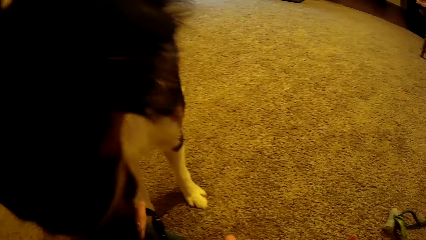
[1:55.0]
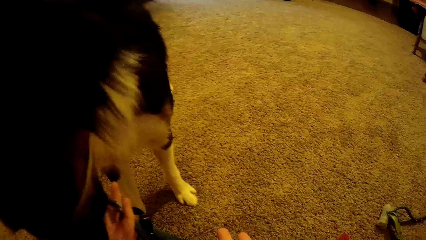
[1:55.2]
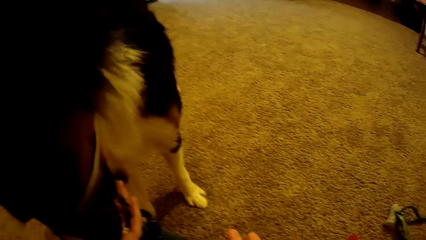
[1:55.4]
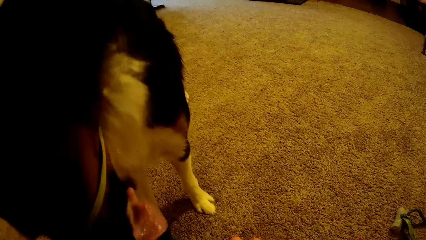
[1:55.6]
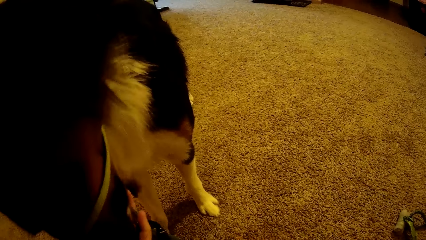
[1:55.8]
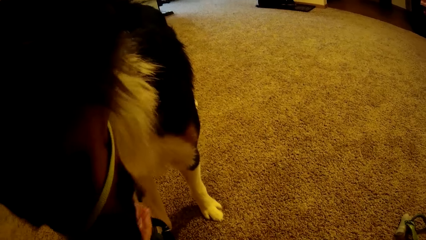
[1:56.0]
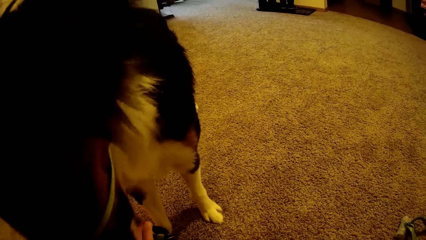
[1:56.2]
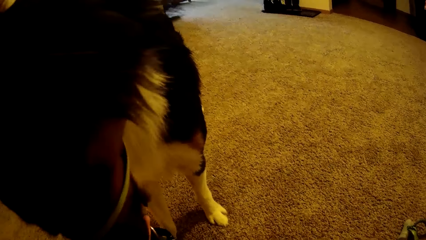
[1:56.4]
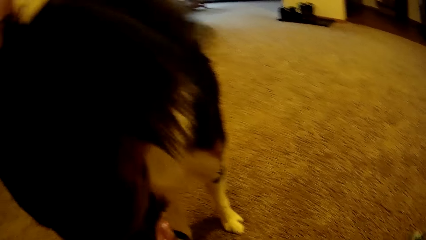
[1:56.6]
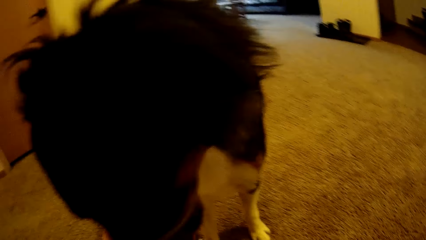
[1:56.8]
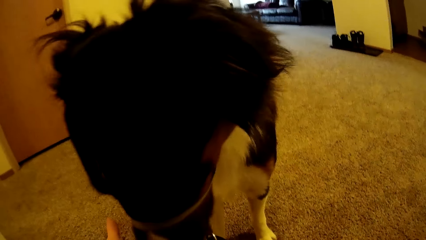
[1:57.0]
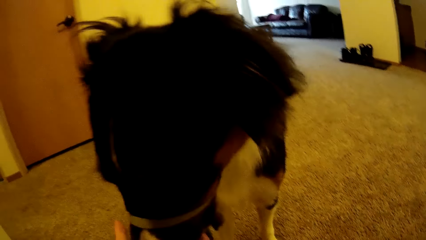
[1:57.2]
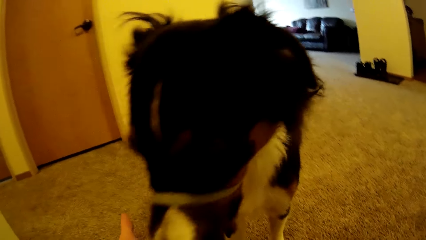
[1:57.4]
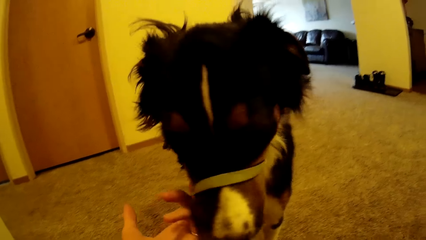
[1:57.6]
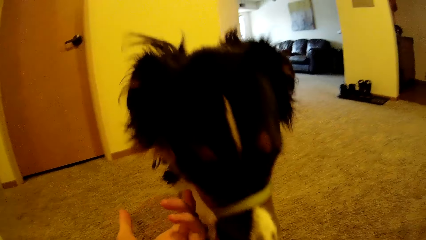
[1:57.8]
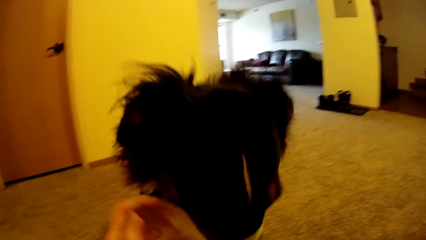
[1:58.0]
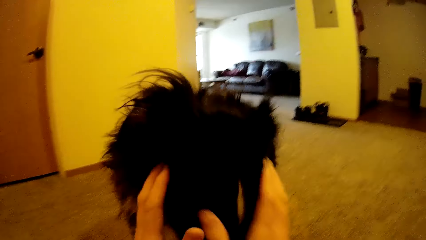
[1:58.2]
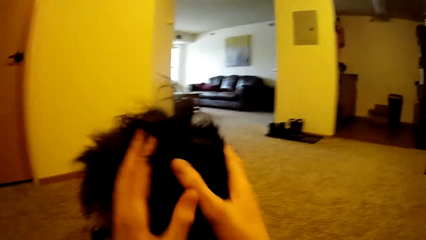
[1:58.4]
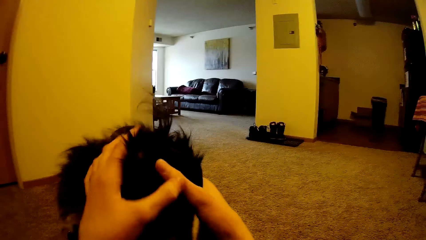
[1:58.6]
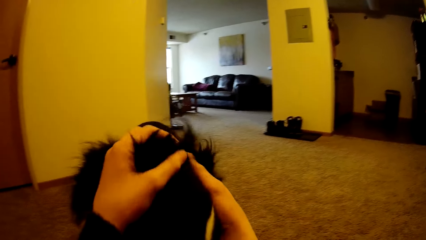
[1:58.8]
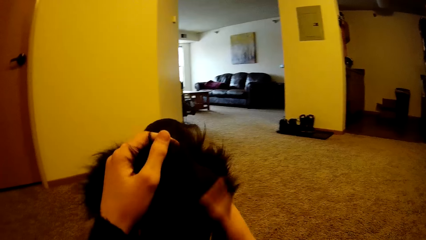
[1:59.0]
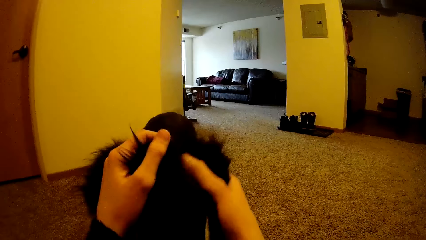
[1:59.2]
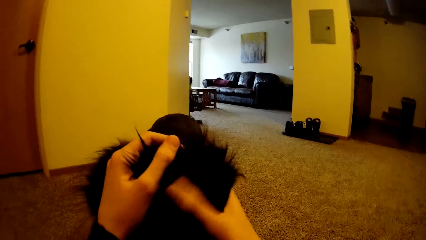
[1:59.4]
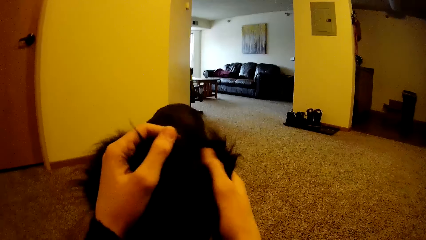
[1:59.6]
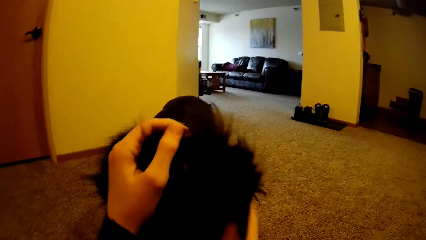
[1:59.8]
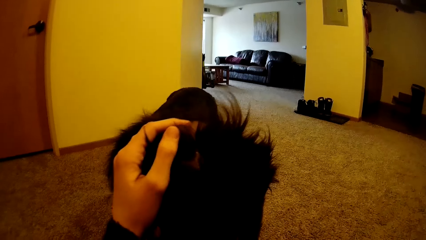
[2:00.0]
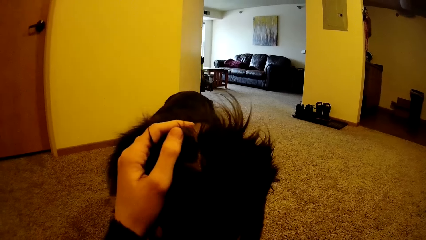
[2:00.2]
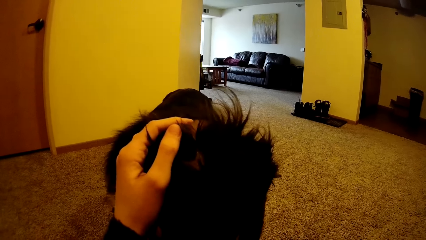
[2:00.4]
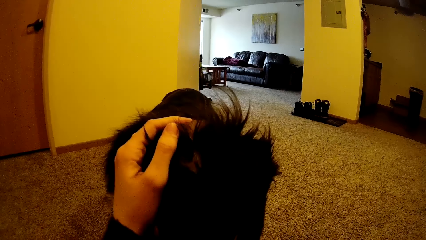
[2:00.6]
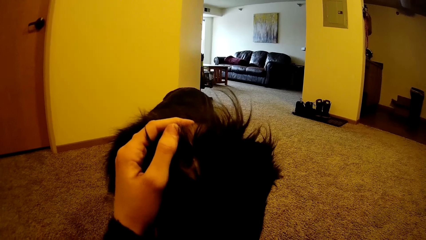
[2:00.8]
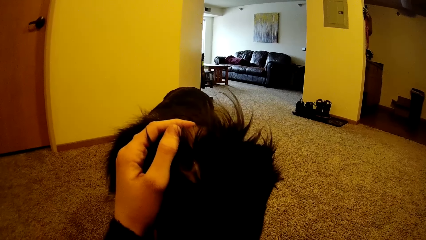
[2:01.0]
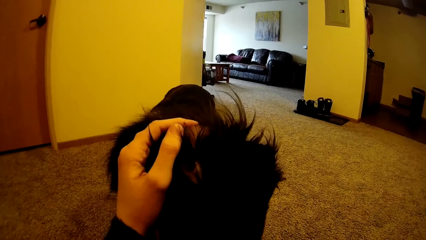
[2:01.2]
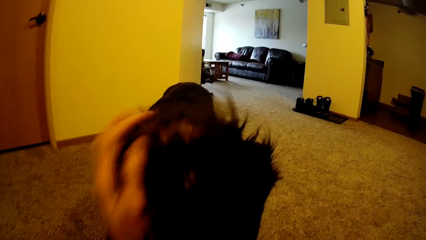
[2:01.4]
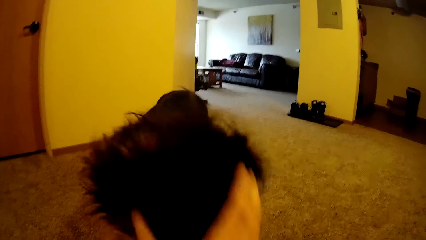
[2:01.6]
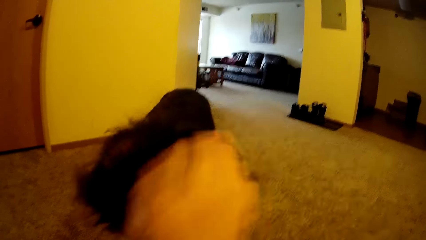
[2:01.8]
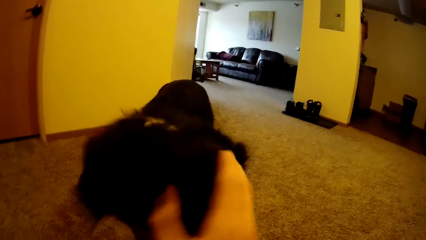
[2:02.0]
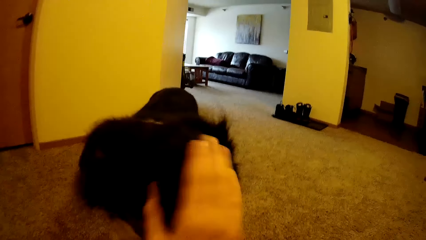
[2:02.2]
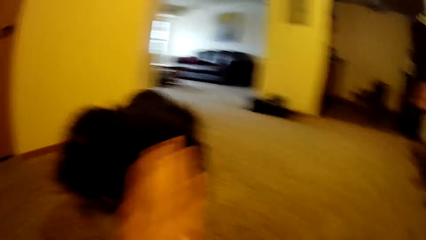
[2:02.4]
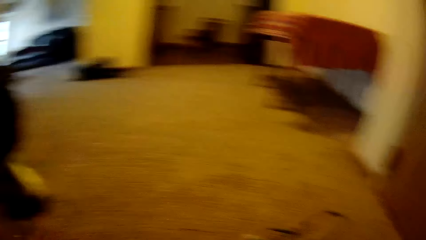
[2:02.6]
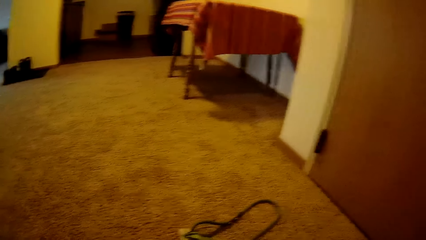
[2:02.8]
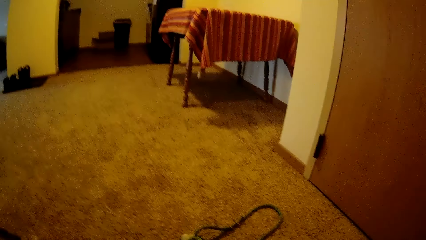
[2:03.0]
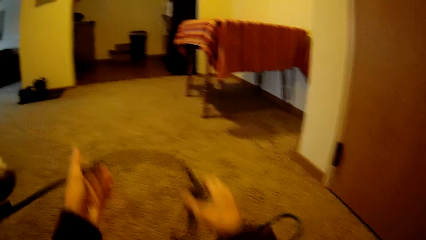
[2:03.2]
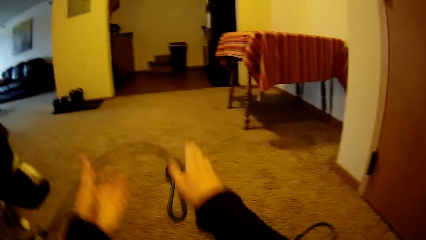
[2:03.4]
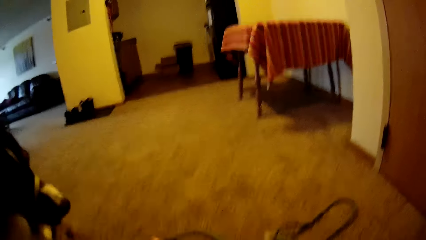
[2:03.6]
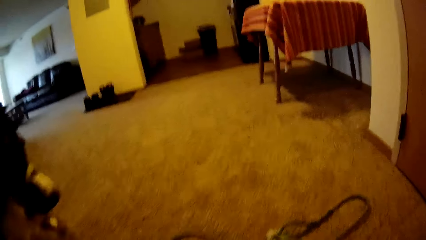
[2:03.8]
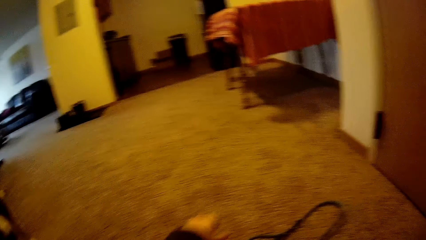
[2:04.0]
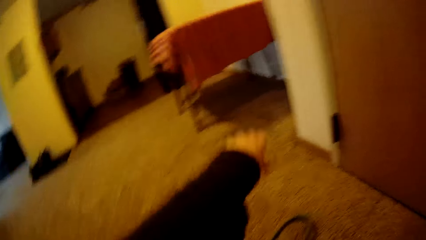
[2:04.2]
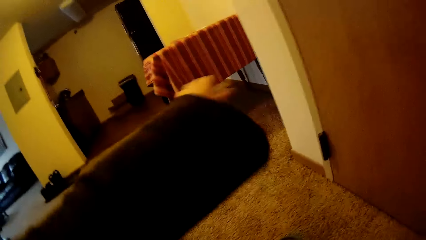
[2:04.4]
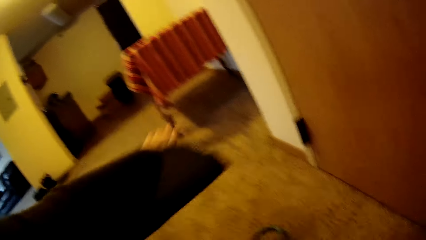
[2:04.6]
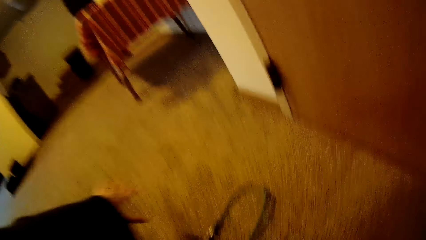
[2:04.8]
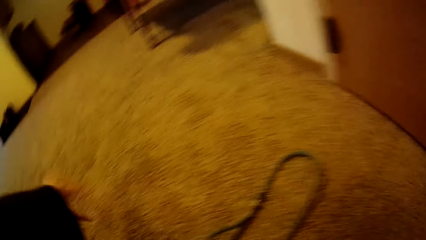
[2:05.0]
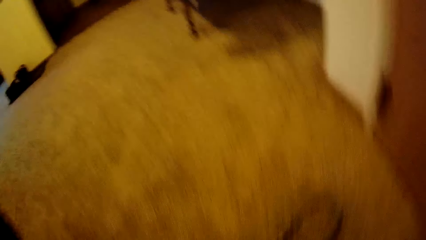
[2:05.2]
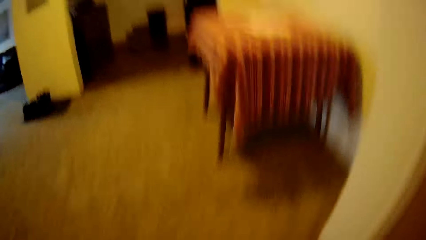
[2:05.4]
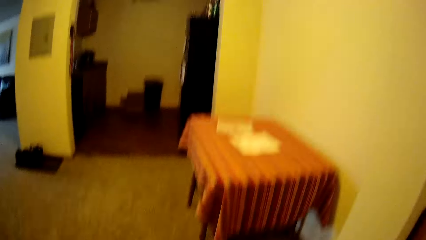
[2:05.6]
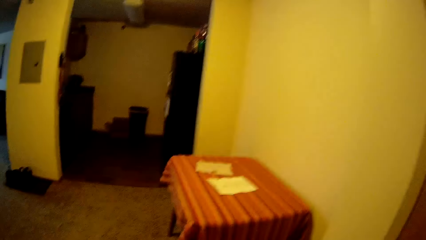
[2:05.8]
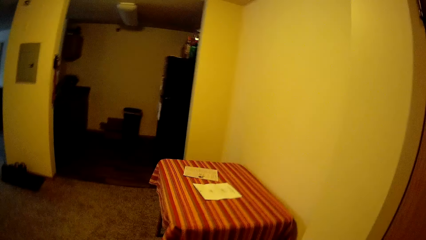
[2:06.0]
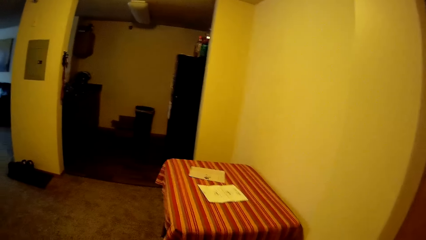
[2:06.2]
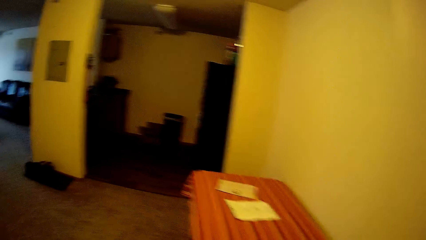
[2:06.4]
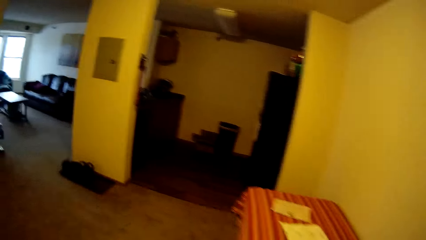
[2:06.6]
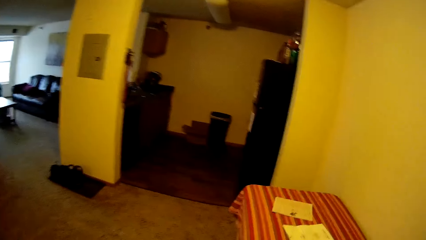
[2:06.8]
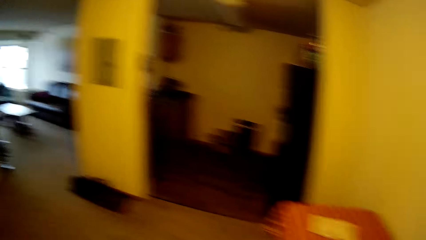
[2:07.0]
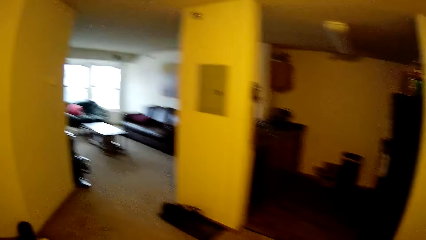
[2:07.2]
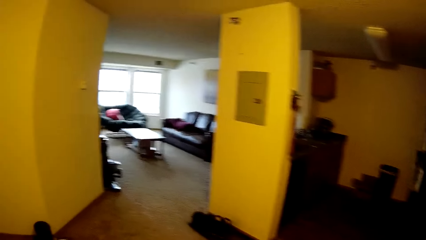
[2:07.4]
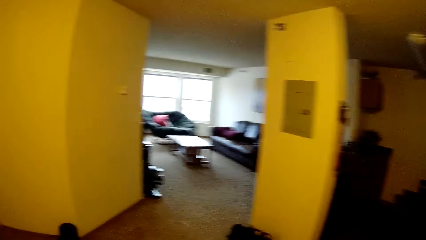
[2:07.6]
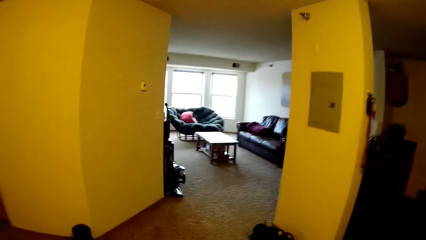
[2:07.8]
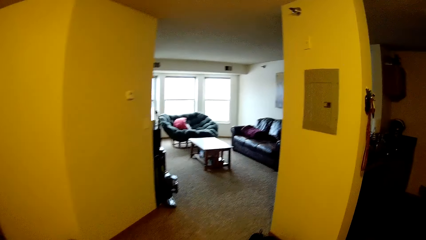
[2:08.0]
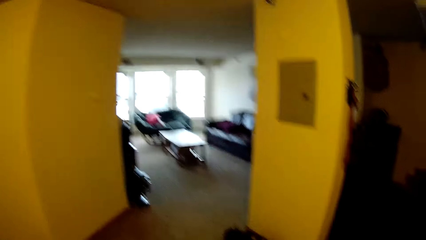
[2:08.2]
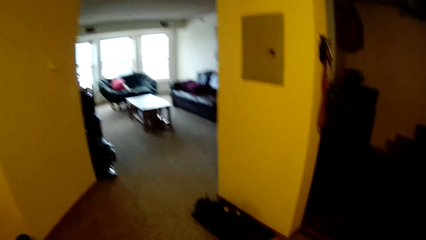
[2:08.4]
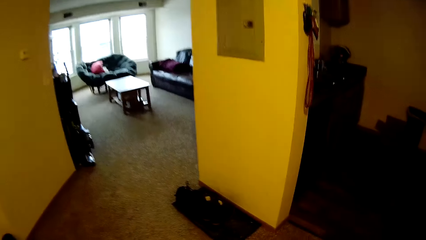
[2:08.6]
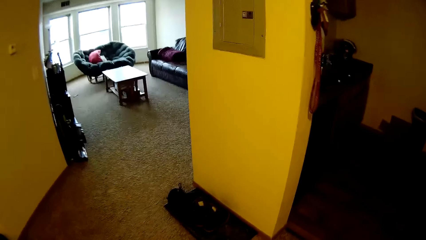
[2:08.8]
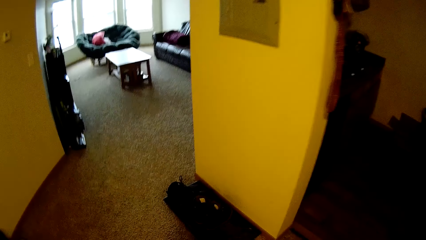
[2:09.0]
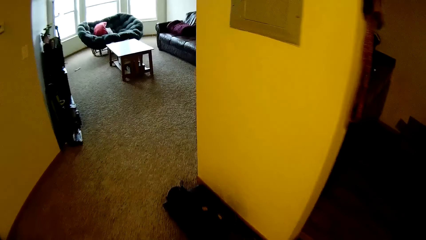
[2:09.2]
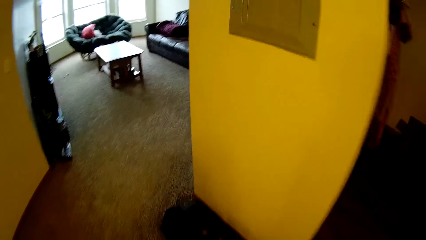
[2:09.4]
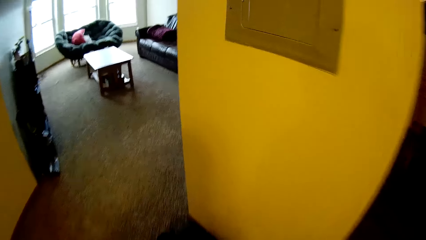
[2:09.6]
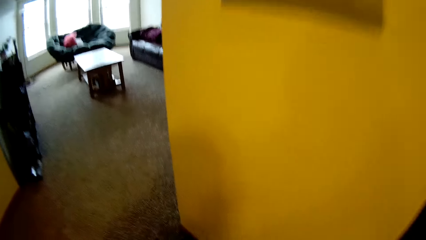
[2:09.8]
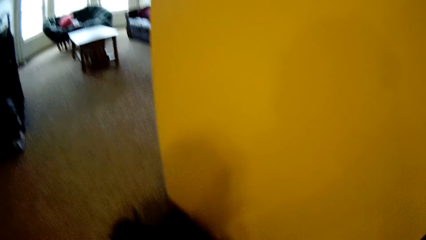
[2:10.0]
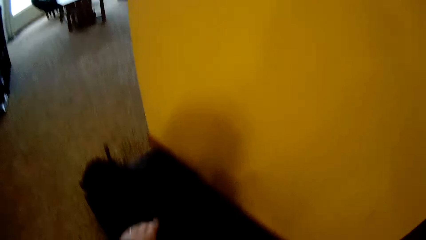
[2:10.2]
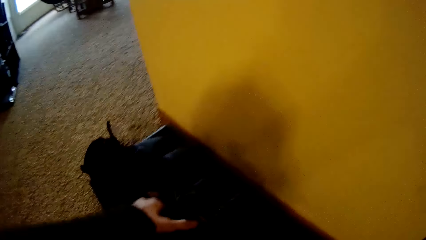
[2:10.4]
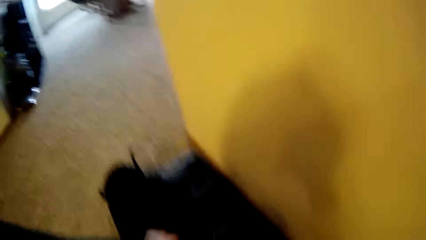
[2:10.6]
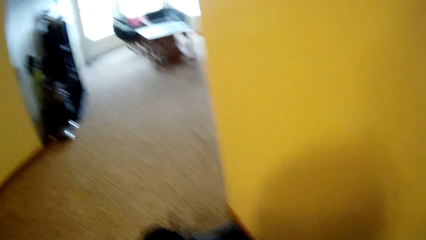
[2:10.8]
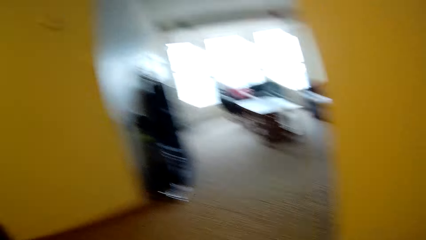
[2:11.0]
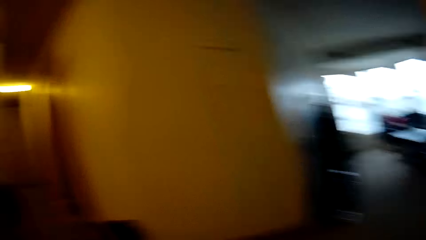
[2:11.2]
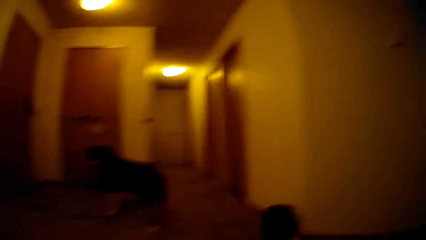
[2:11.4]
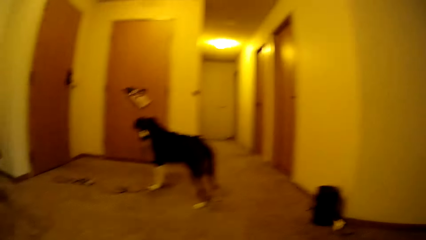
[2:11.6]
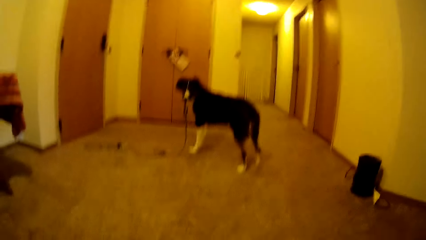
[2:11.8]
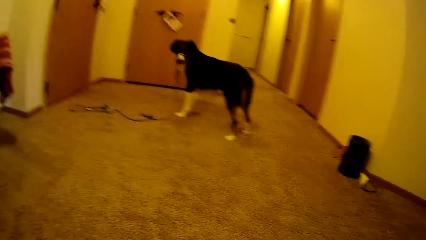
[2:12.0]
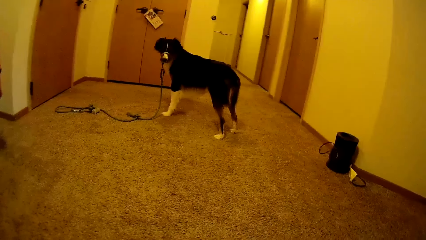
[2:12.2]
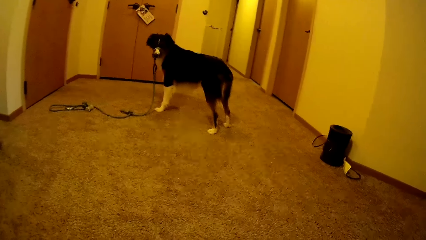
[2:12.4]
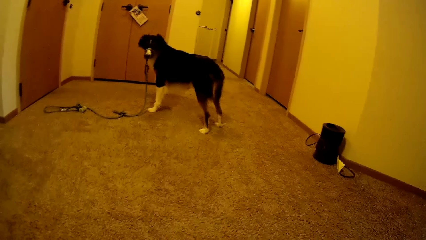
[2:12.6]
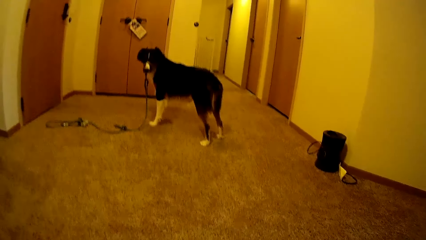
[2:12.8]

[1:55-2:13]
The dog licks the left hand of the camera wearer. The camera wearer touches the dog with both hands. She rubs the dog on the head with her right hand. She looks around, picks up the dog leash from the floor with both hands, and drops the dog leash on the floor with both hands. She moves the hand. She looks around. She walks around. She picks up a pair of shoes from the floor with her left hand. She looks around.
